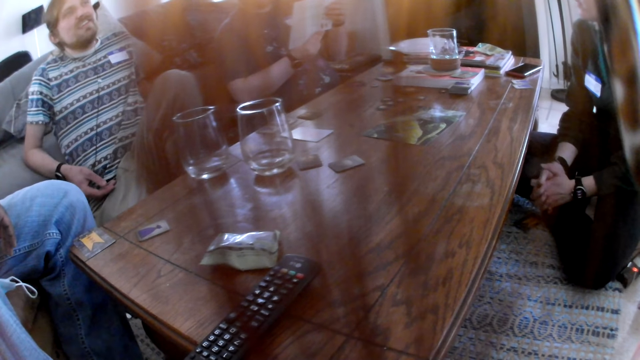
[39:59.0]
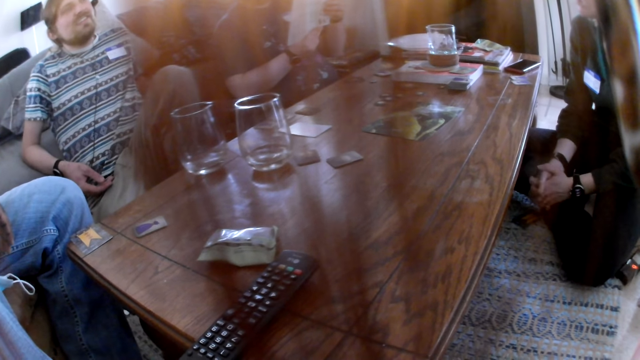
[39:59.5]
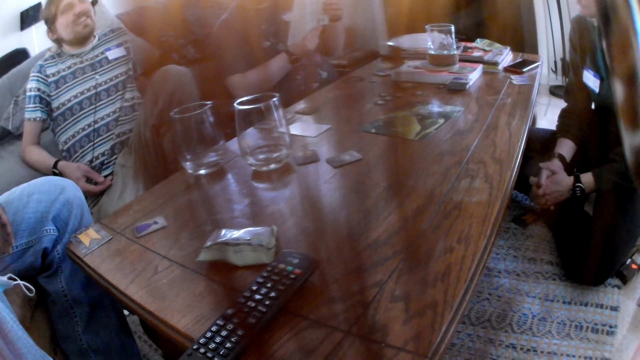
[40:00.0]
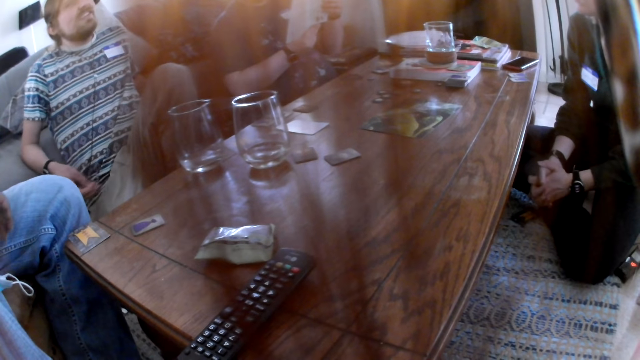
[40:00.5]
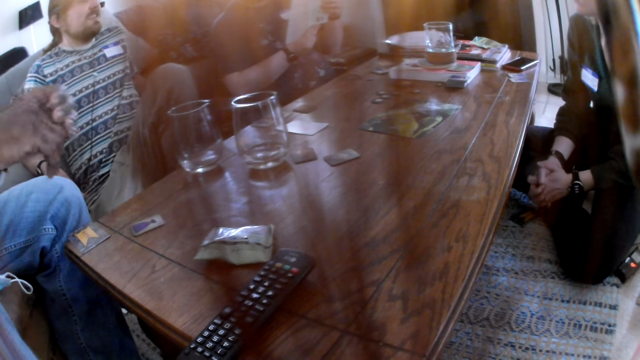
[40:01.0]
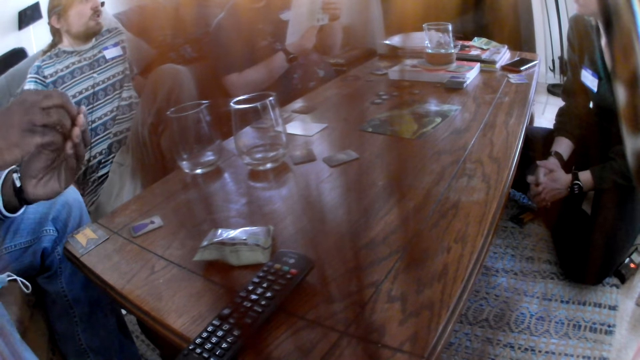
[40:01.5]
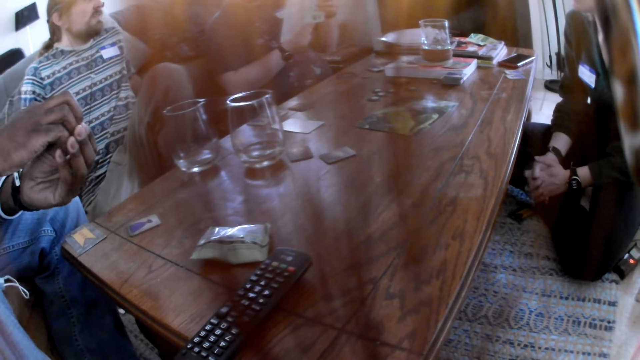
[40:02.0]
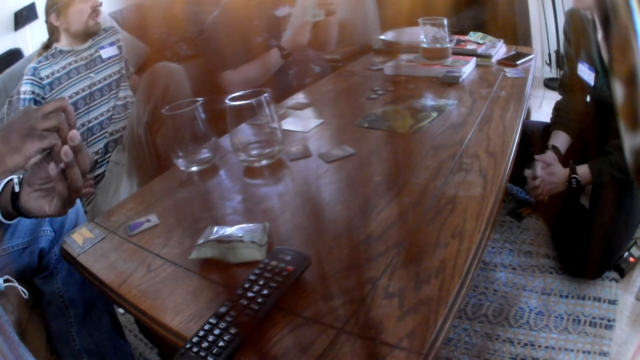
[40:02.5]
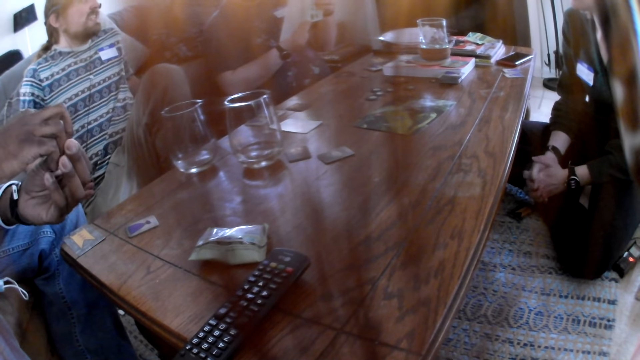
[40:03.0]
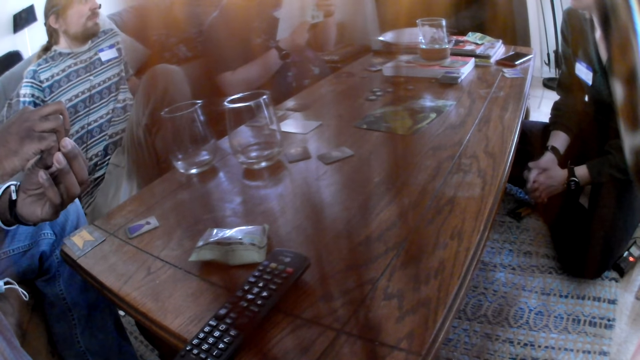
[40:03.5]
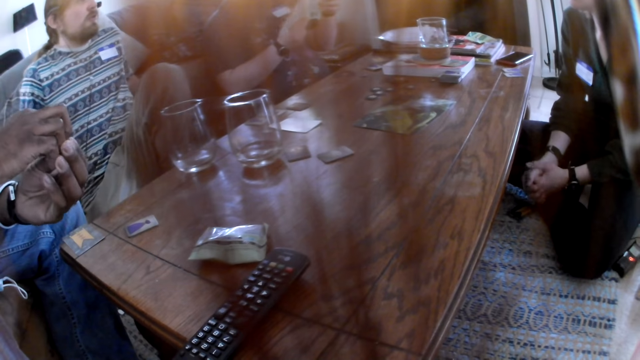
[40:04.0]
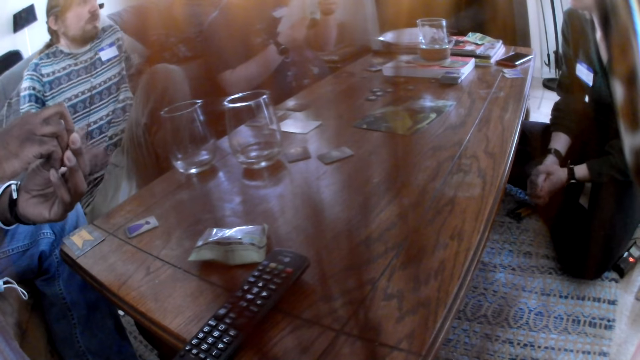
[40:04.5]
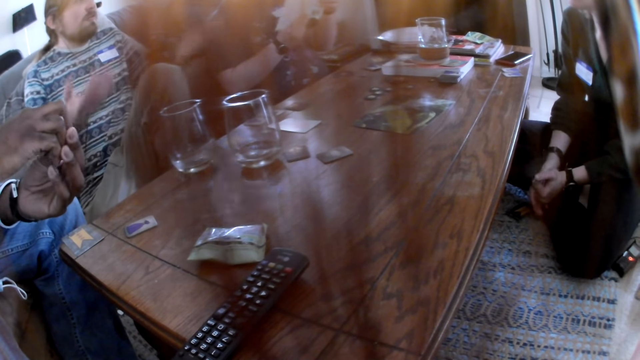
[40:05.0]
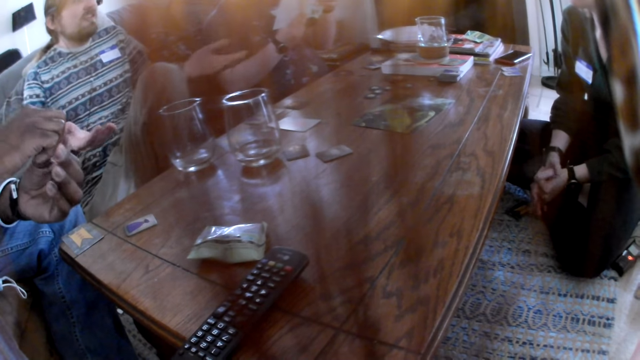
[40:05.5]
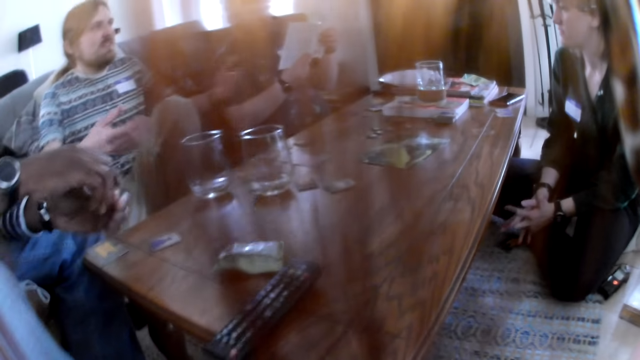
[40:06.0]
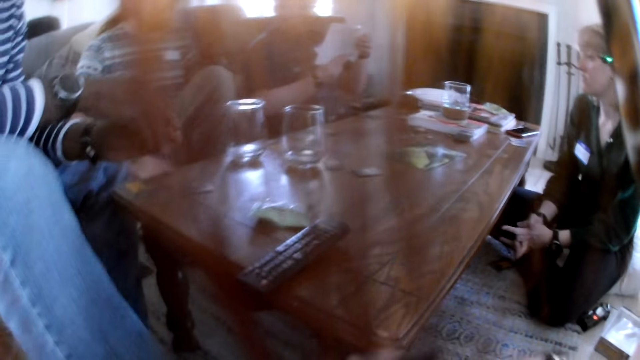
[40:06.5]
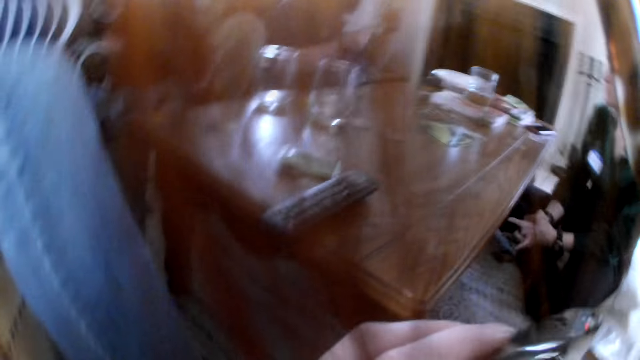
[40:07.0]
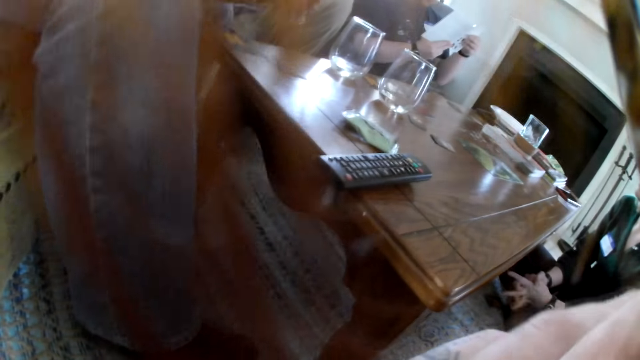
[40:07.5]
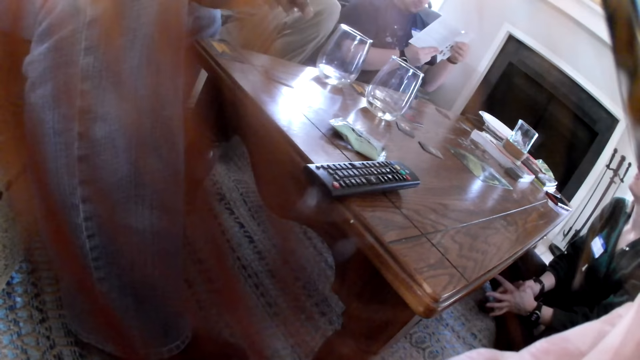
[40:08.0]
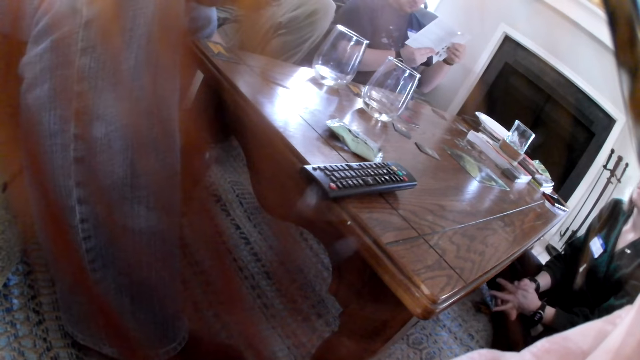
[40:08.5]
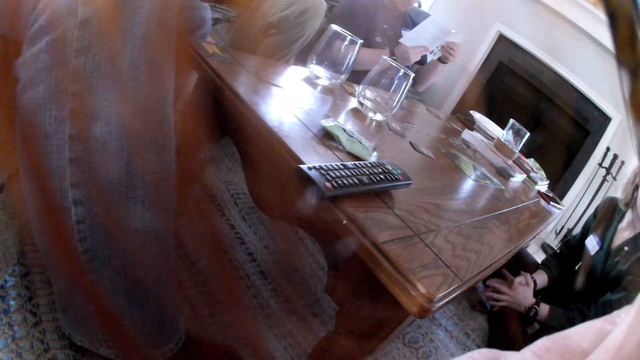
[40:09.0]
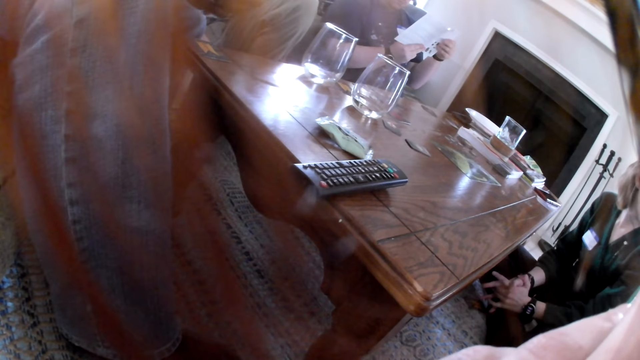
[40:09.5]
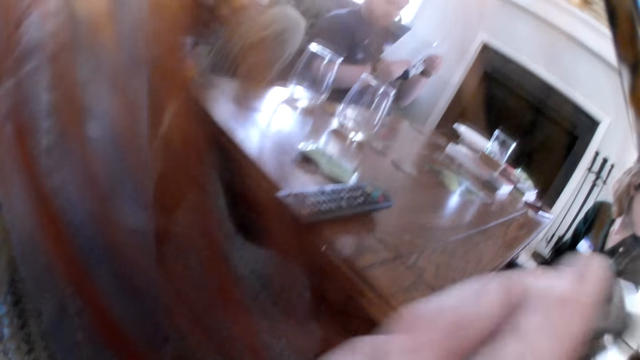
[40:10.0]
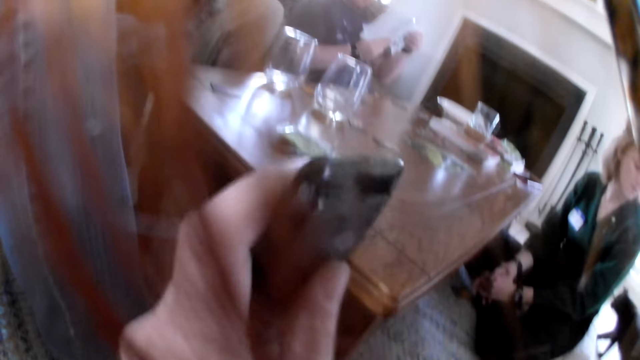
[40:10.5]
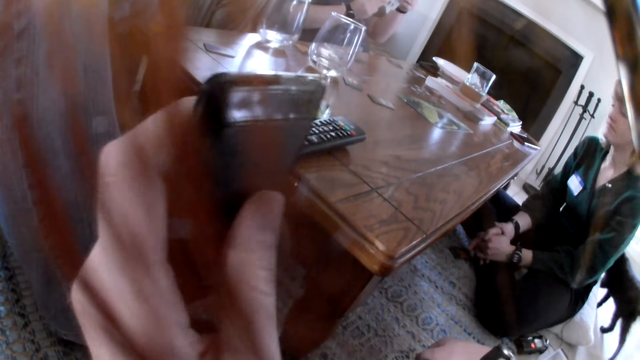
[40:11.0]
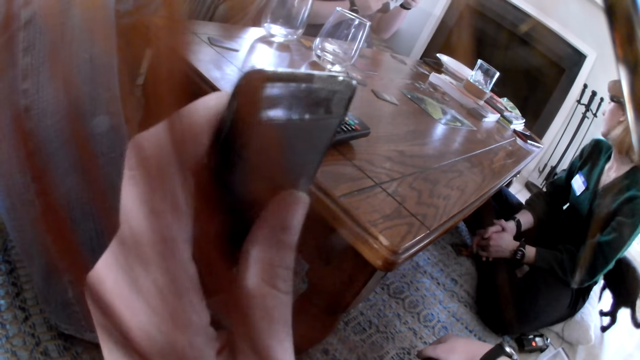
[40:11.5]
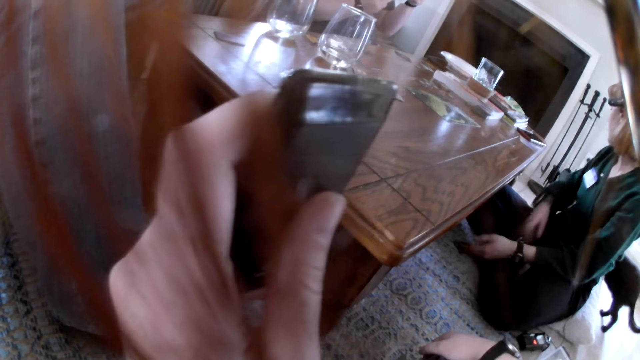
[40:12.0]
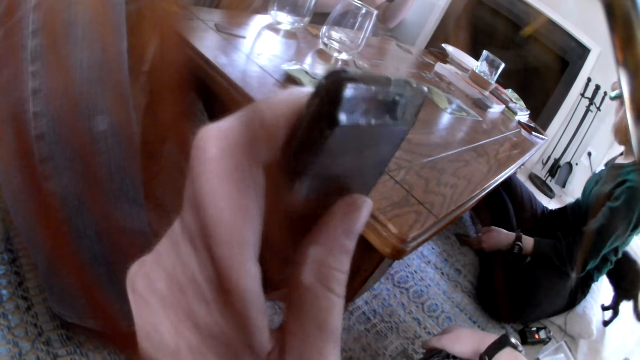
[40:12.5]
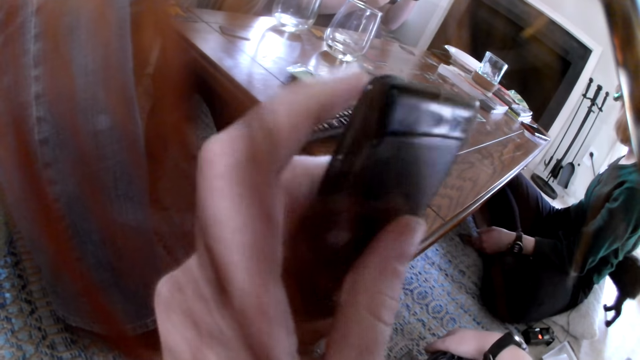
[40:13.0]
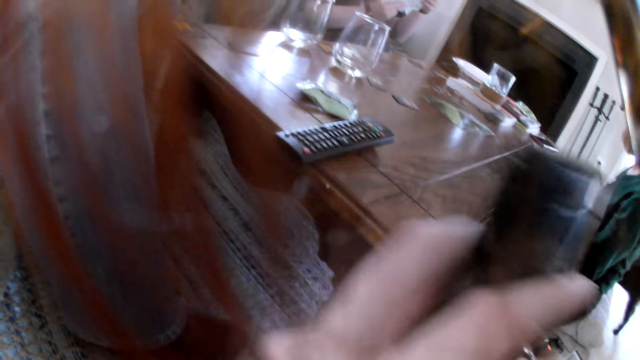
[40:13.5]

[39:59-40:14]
A man gestures at another person. The camera wearer smokes a pipe in her left hand. She lifts her hand. She stares at the table.

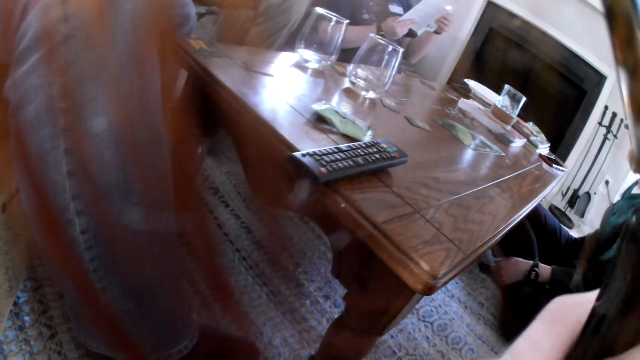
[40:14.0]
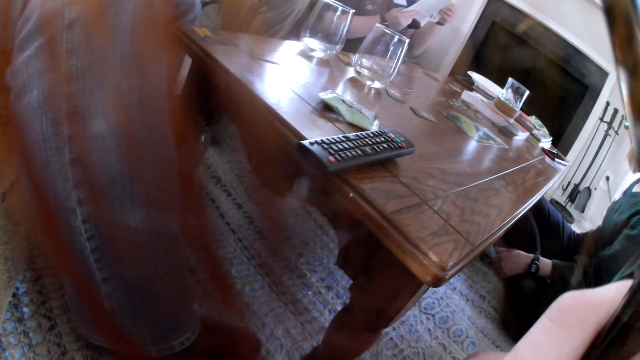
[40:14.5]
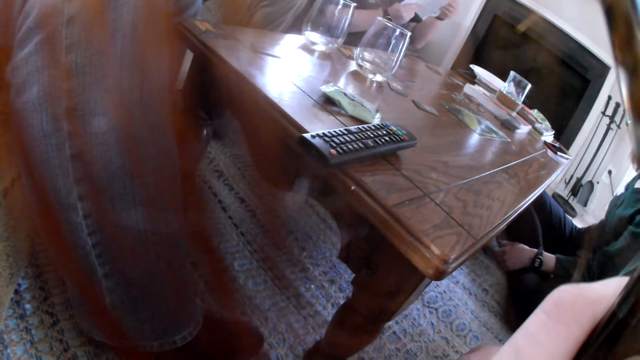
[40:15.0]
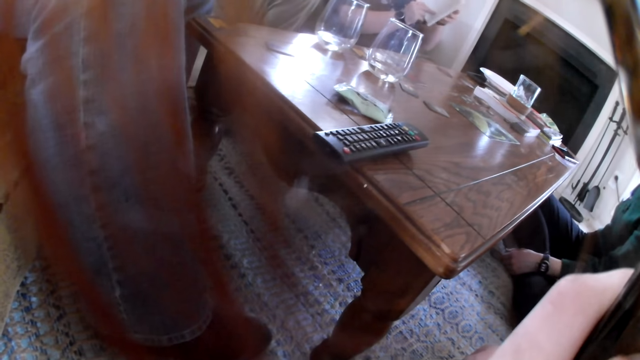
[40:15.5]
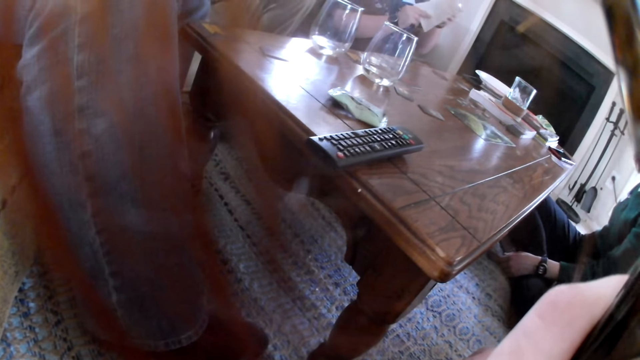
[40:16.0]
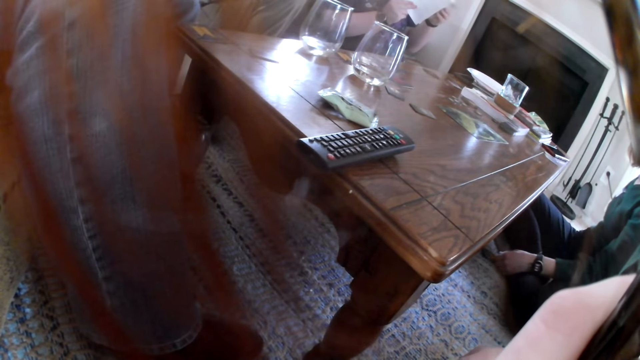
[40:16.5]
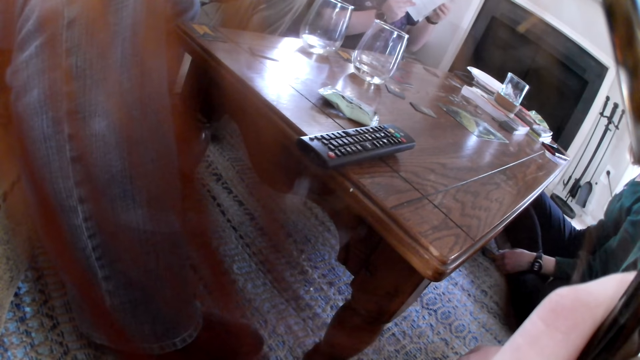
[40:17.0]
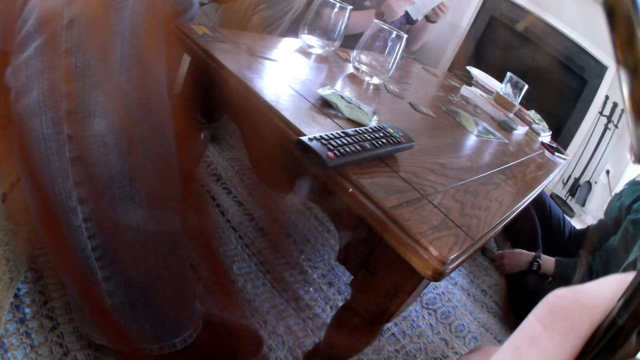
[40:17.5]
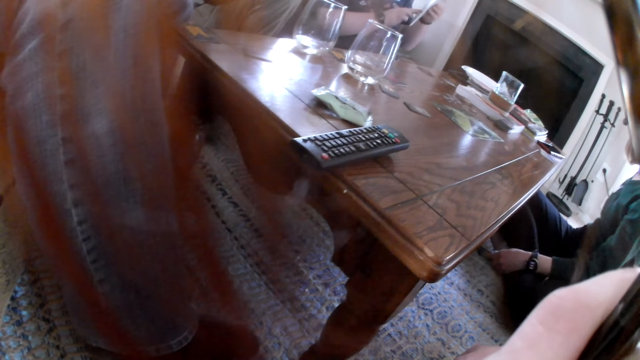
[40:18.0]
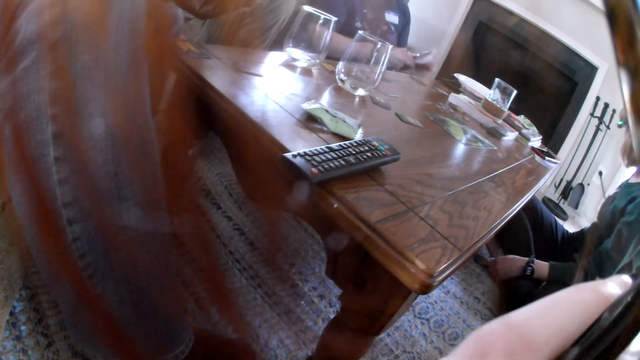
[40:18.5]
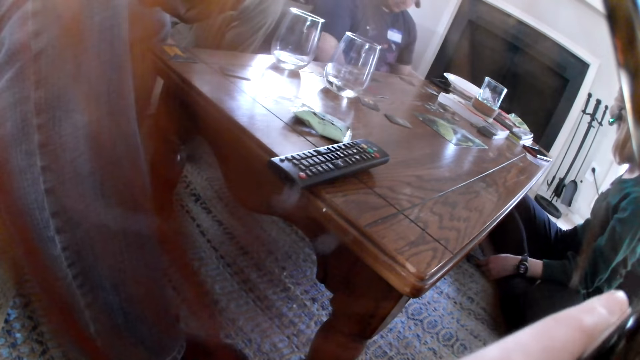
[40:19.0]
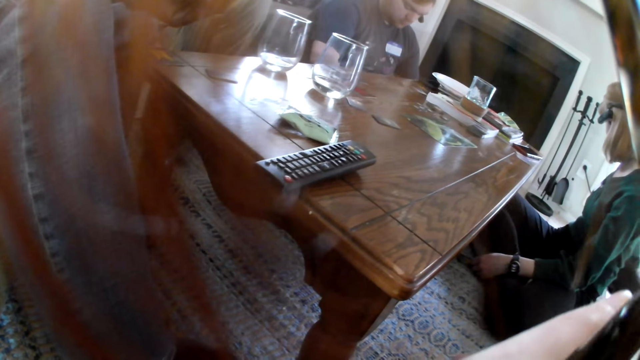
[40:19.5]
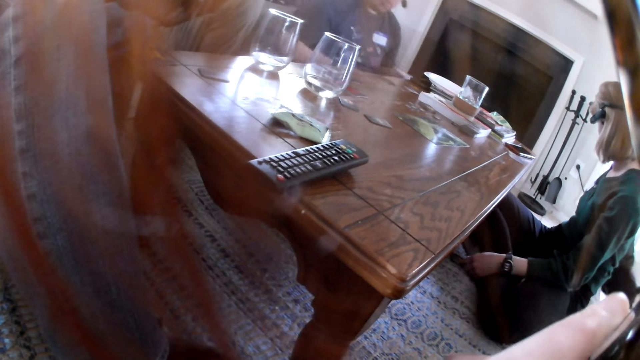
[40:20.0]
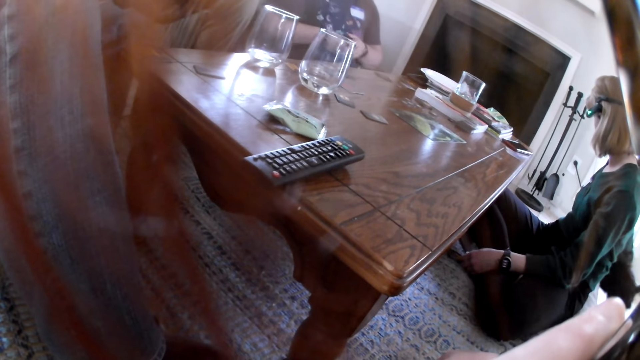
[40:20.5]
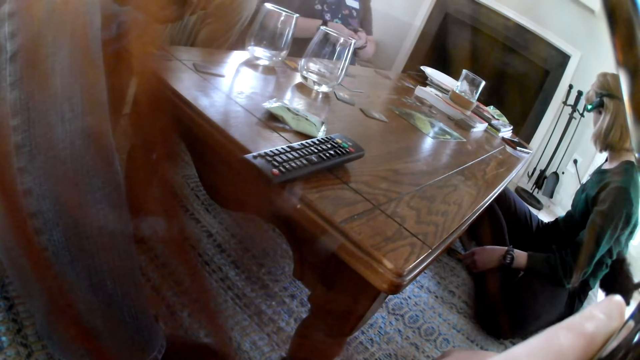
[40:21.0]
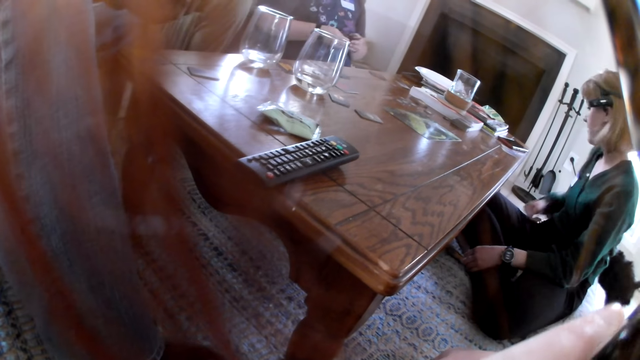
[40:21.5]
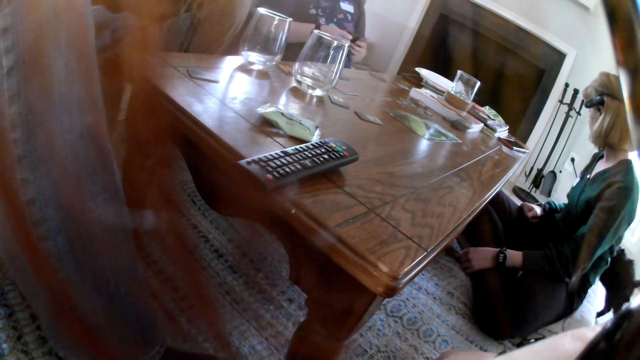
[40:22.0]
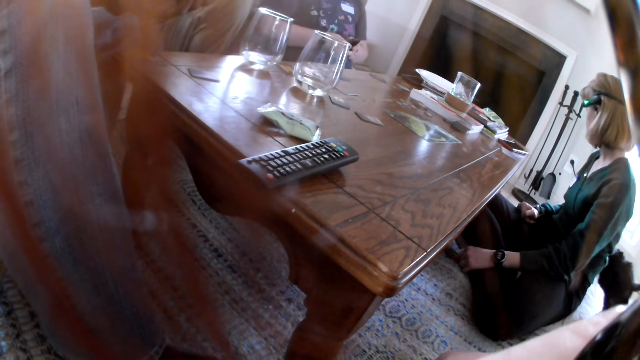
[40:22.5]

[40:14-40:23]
A man drops a book or manual onto the floor with his left hand. He folds the manual. The camera wearer stares at the table. The man picks up the cards from the floor with his right hand. He shuffles the cards with both hands.
